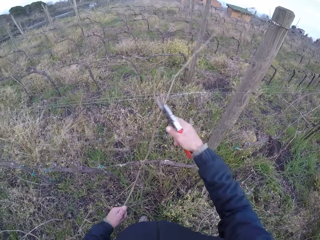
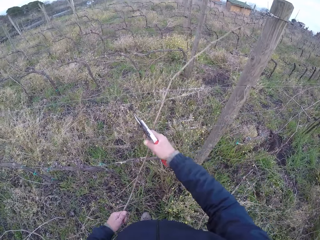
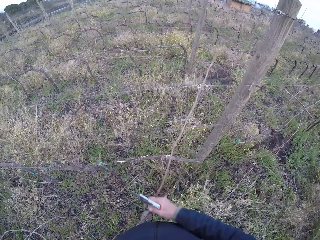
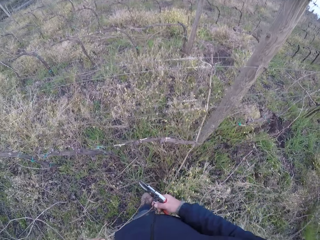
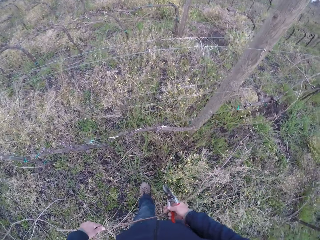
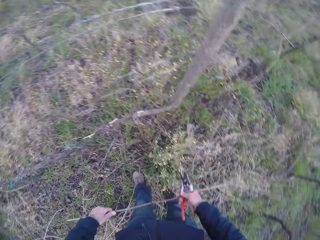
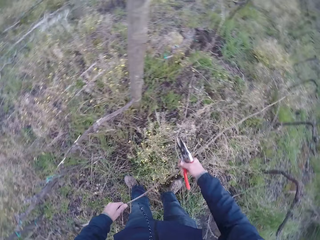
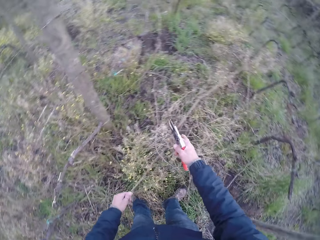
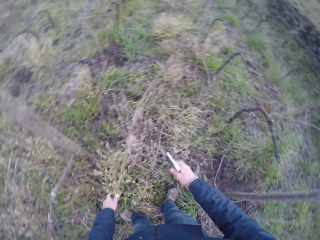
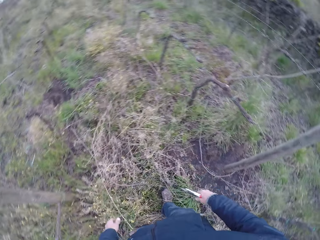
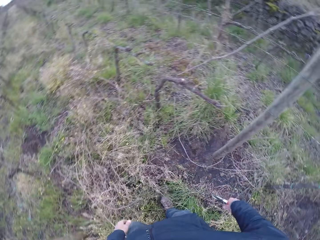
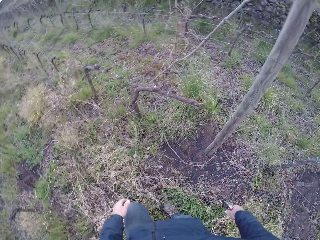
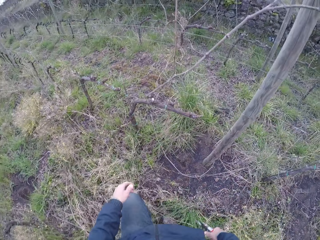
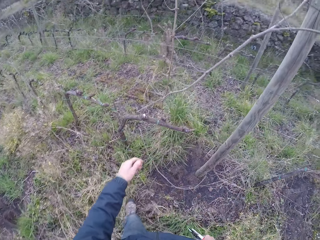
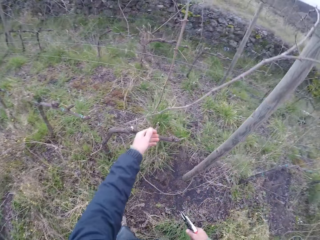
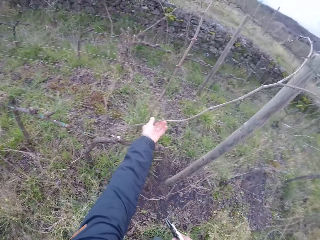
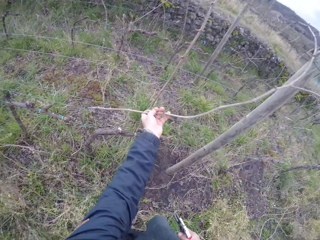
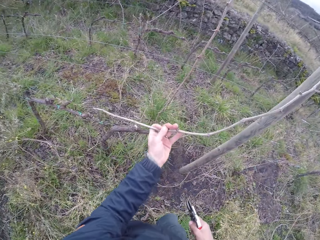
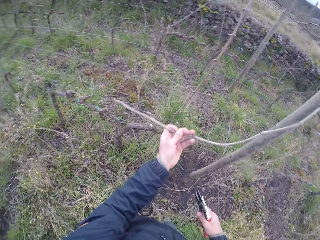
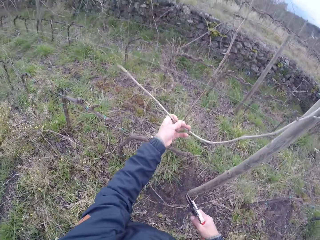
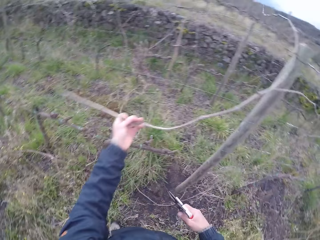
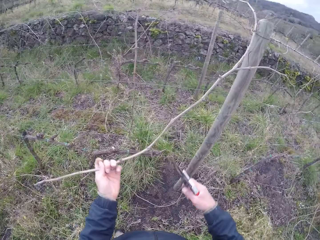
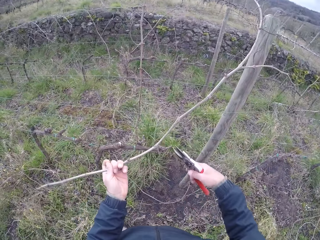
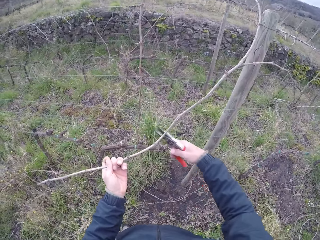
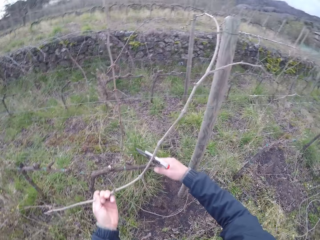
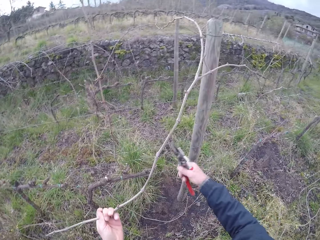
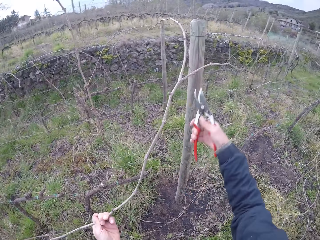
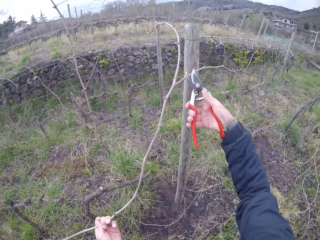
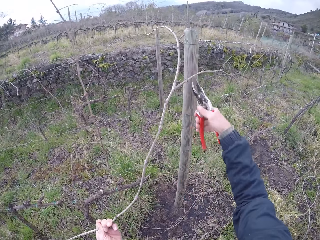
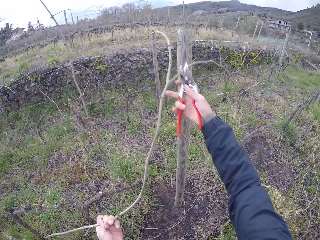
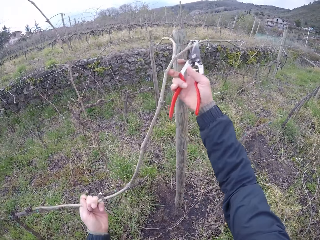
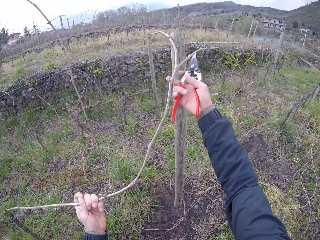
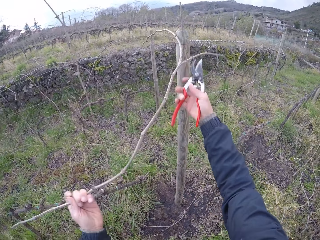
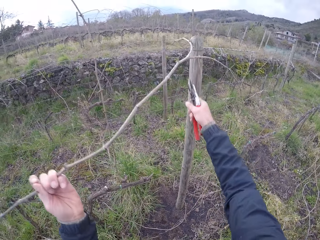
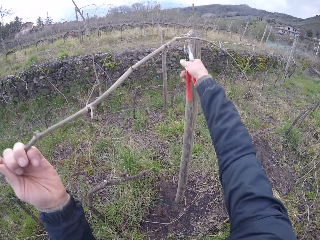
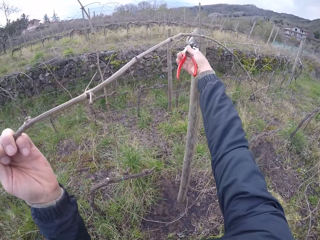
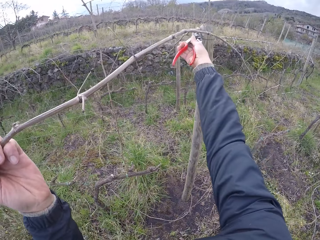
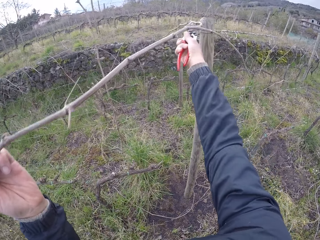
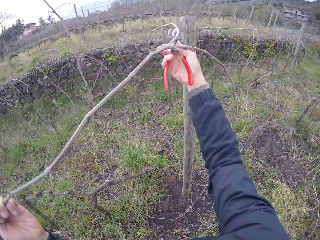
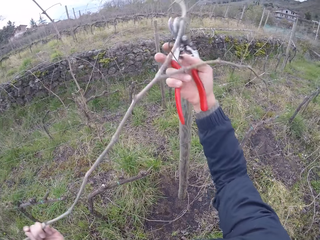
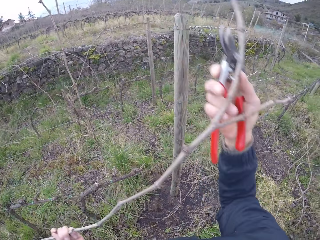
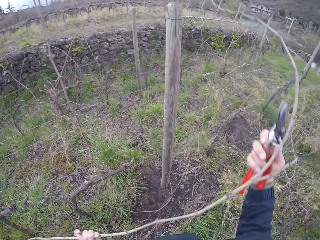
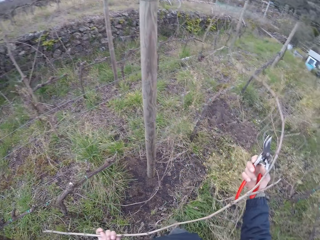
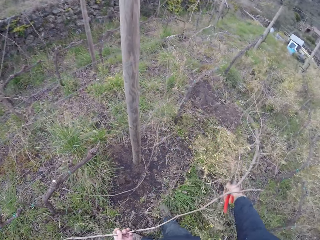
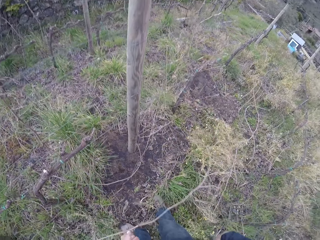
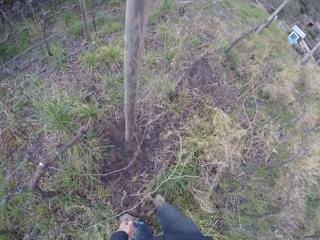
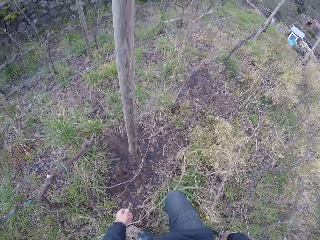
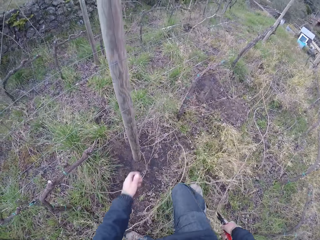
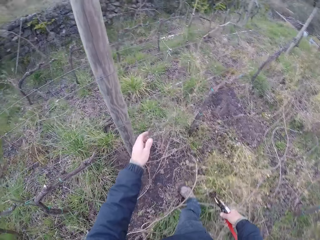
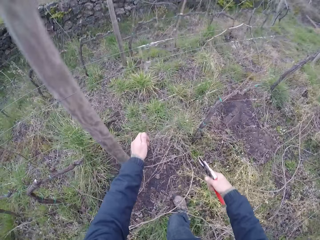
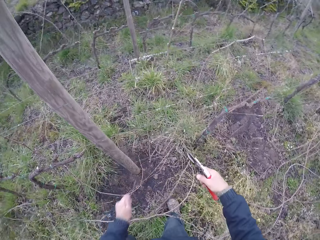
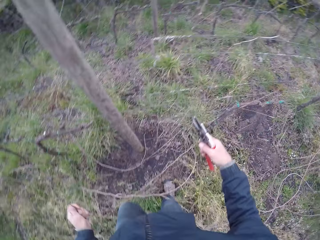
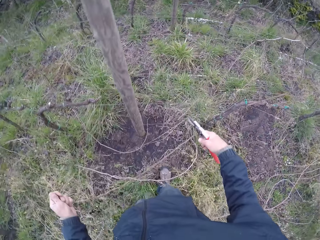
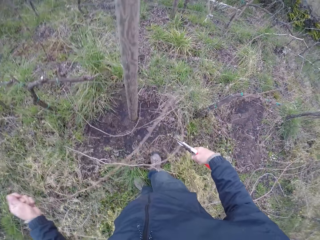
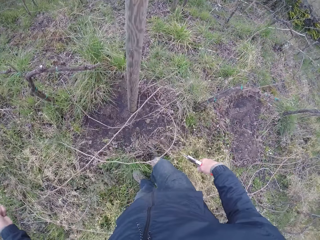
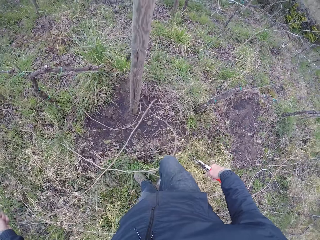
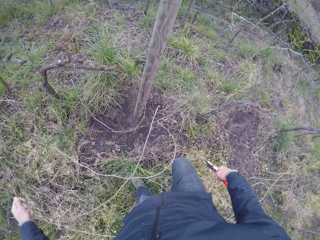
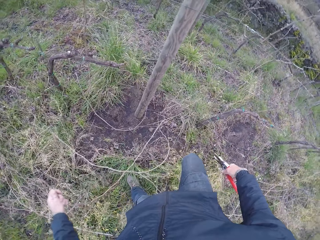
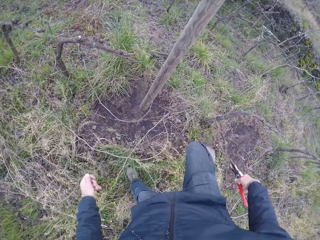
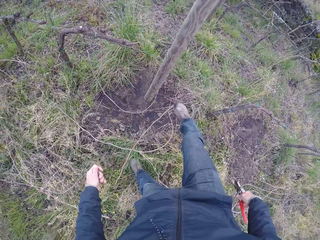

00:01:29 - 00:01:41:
The camera wearer cuts a branch of the twig with the secateurs in his right hand. He pulls the twig from the wire fence with both hands. He drops the twig on the ground with both hands. He holds a twig on the wire fence with his left hand. He cuts a branch of the twig with the secateurs in his right hand. He touches the twig with his right hand. He cuts a branch of the twig with the secateurs in his right hand. He drops the twig on the ground with both hands.

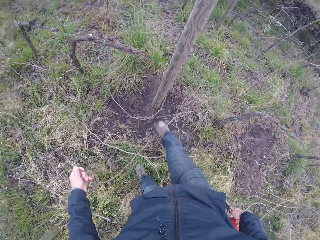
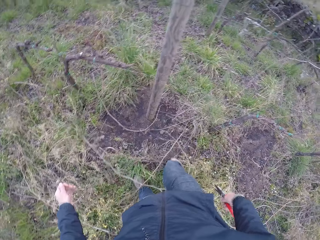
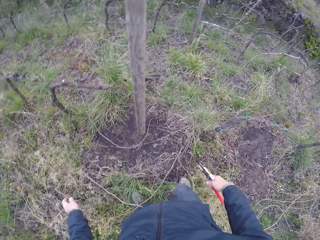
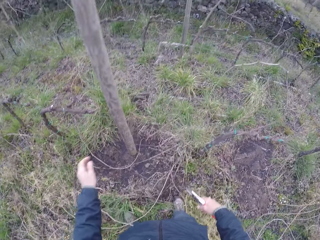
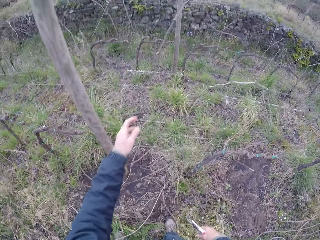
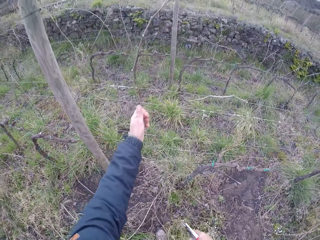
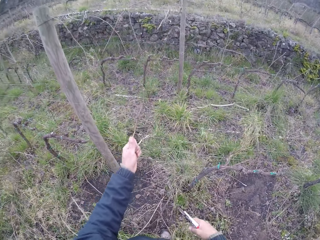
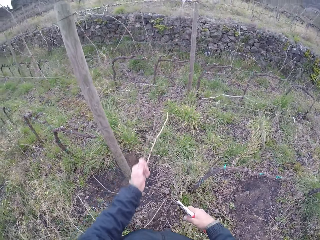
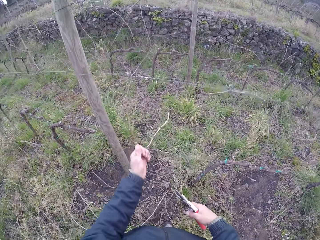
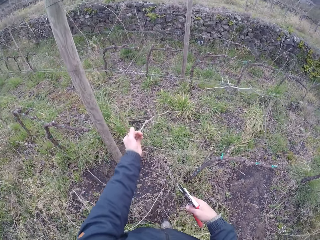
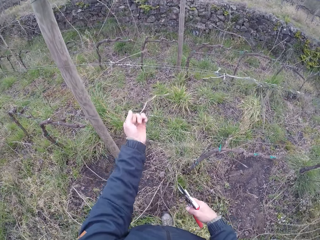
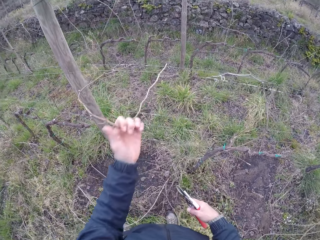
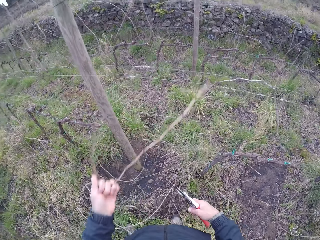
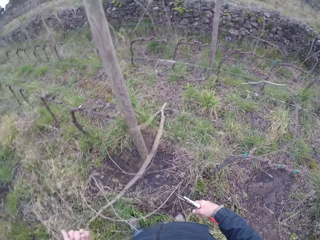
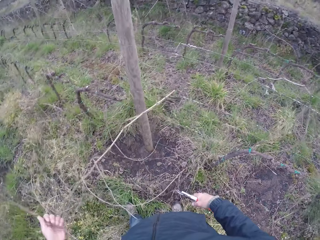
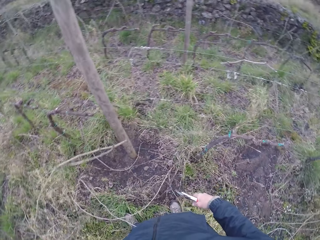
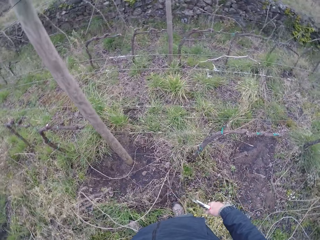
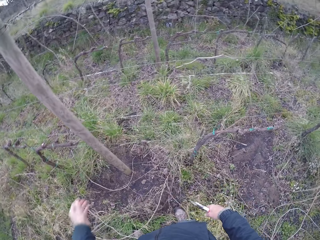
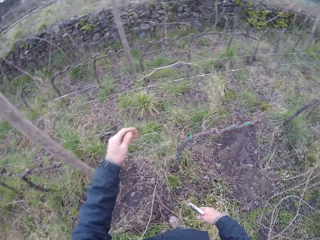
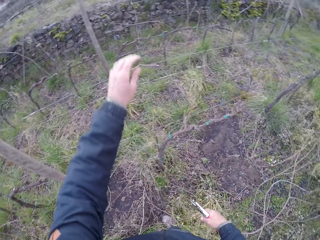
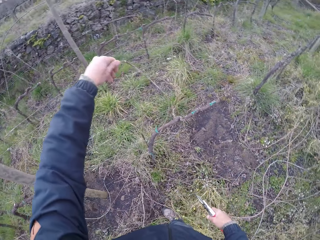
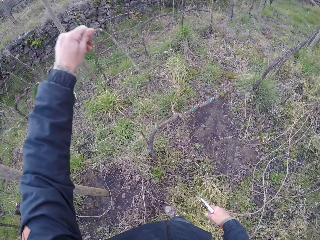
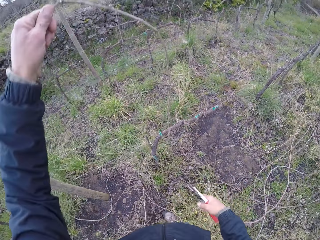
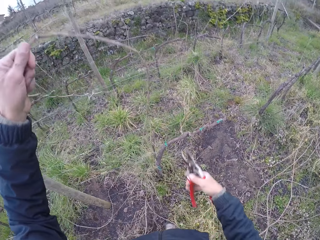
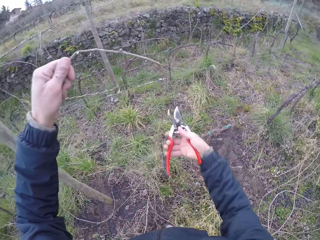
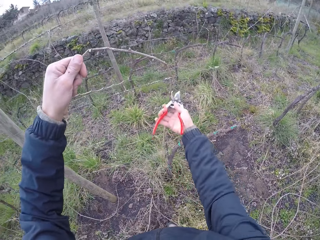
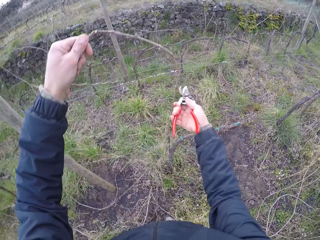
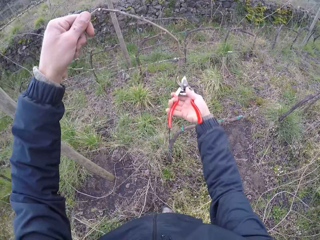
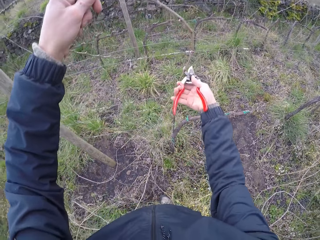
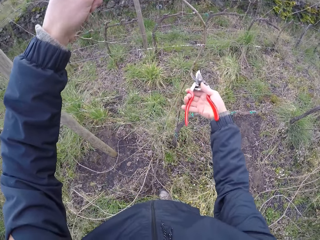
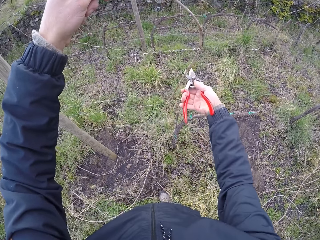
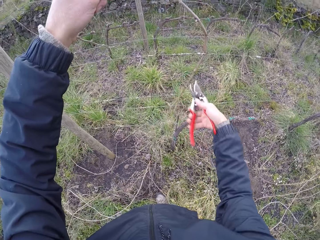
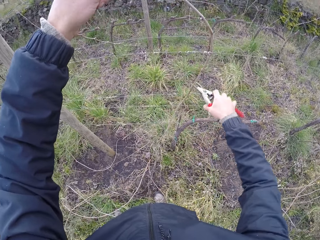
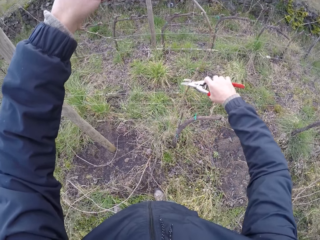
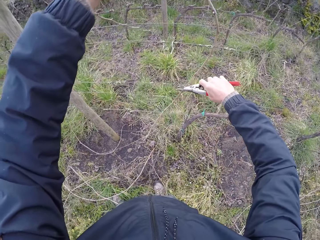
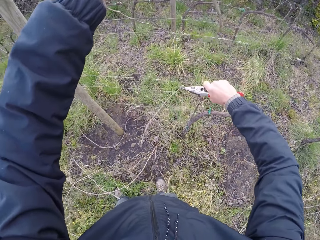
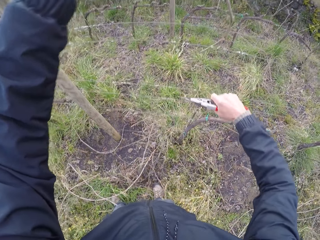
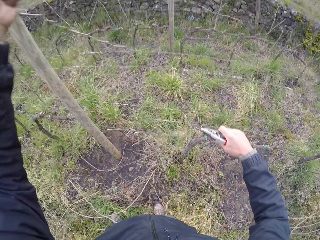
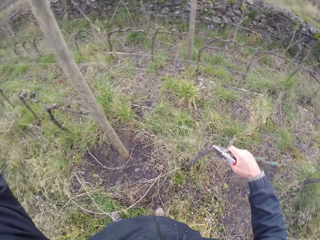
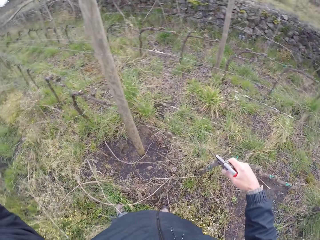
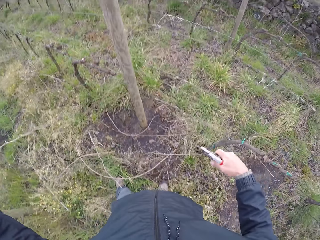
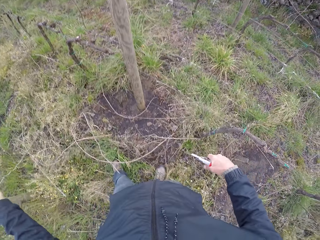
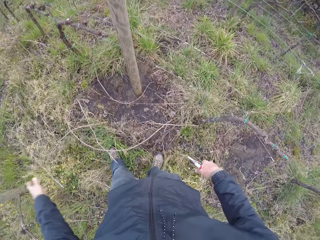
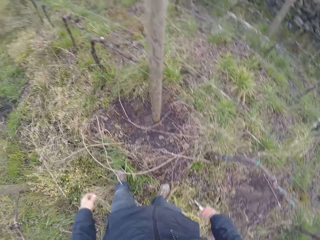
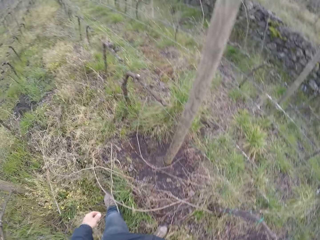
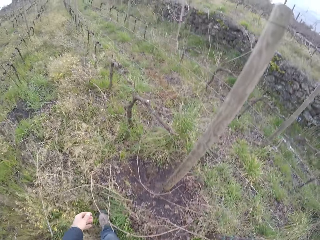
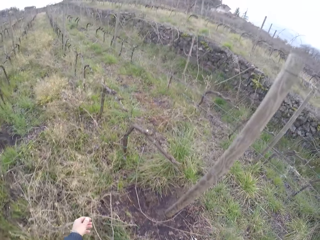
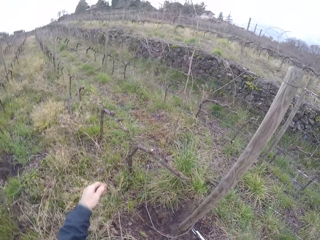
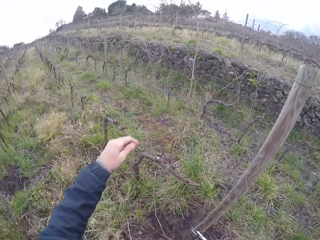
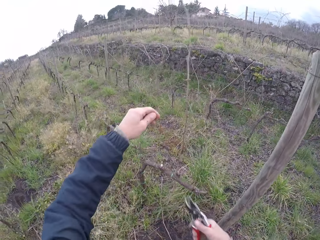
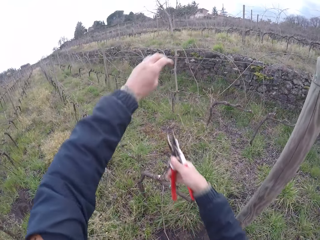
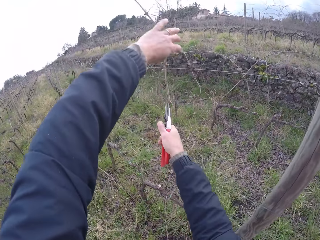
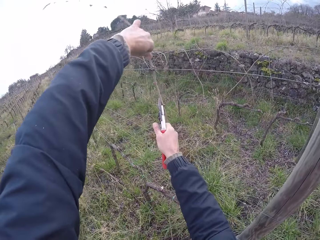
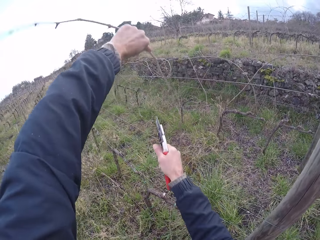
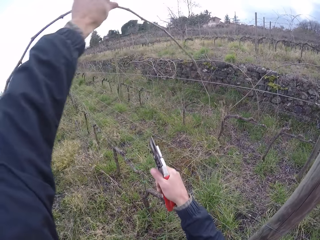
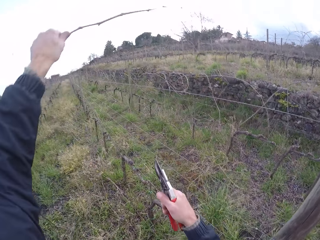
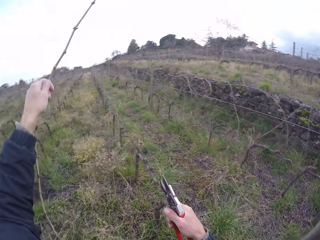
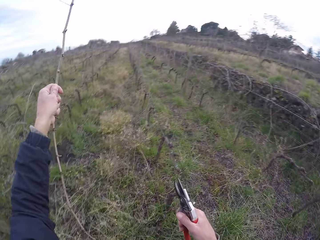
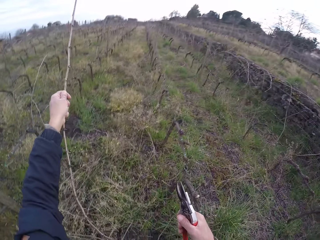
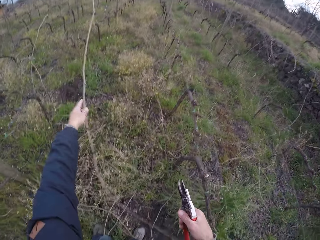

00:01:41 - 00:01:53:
The camera wearer pulls a twig from the wire fence with his left hand. He drops the wood or twig on the ground. He pulls a twig from the wire fence with his left hand. He cuts the twig with the secateurs in his right hand. He drops the twig on the ground with his left hand. He holds a twig on the wire fence with his left hand and cuts a branch of the twig with the secateurs in his right hand.
